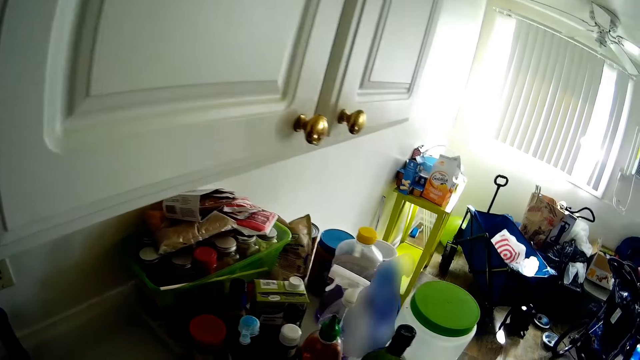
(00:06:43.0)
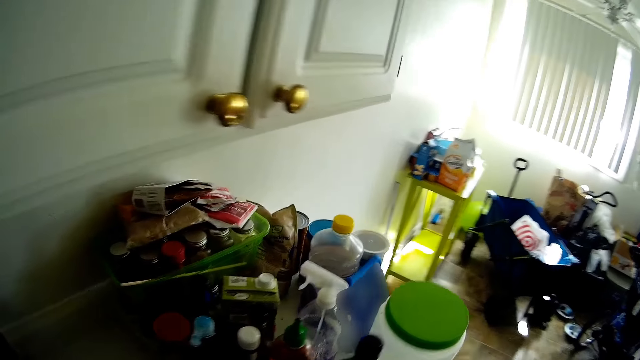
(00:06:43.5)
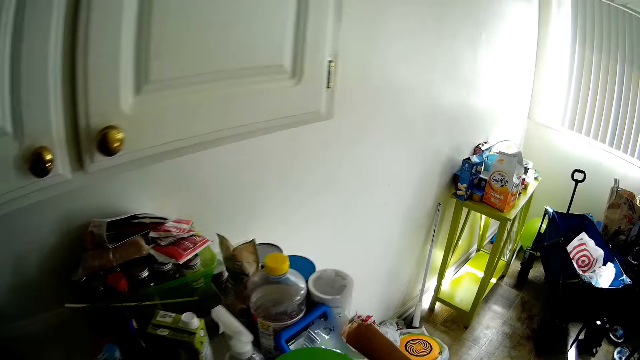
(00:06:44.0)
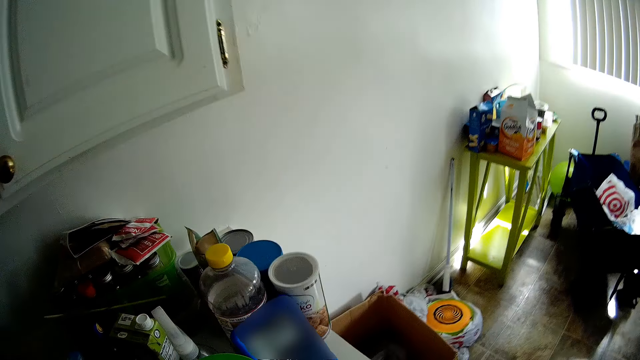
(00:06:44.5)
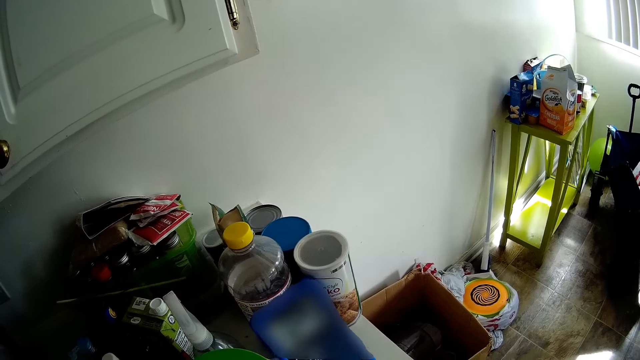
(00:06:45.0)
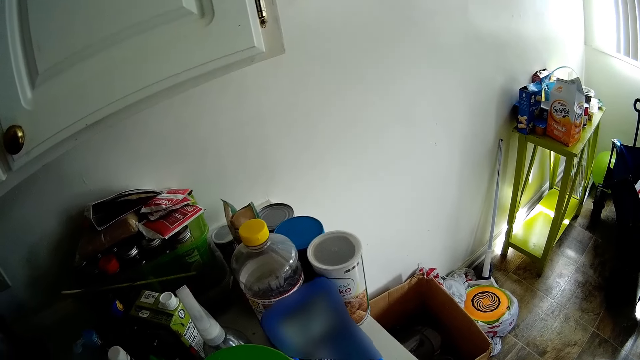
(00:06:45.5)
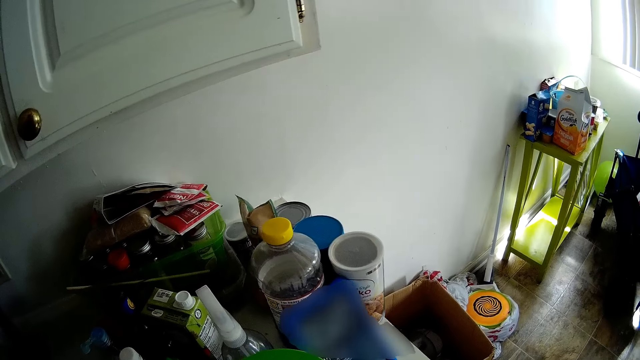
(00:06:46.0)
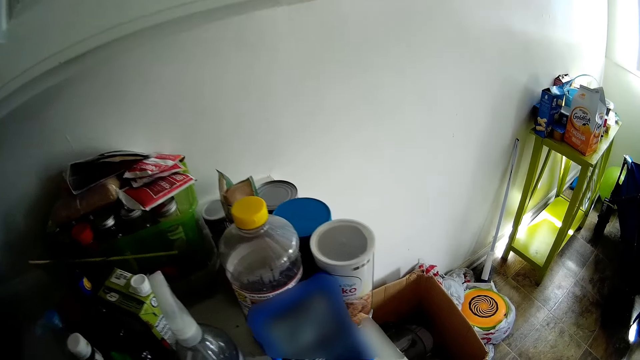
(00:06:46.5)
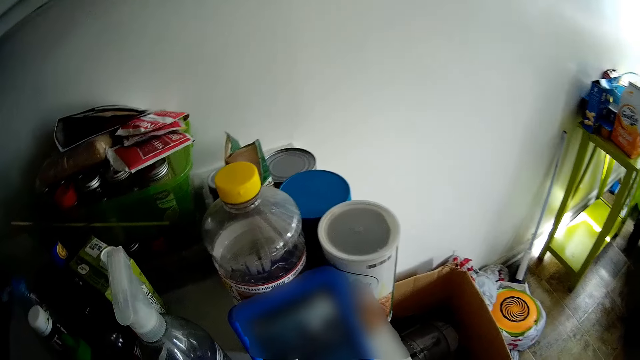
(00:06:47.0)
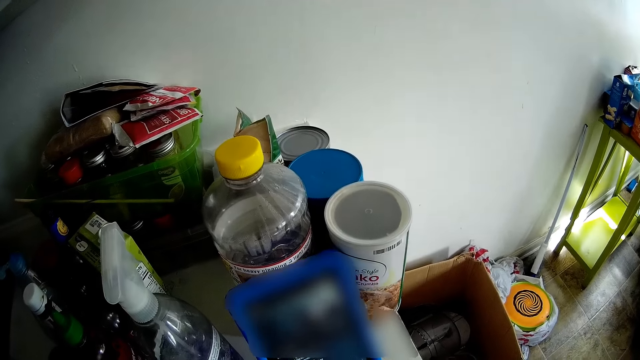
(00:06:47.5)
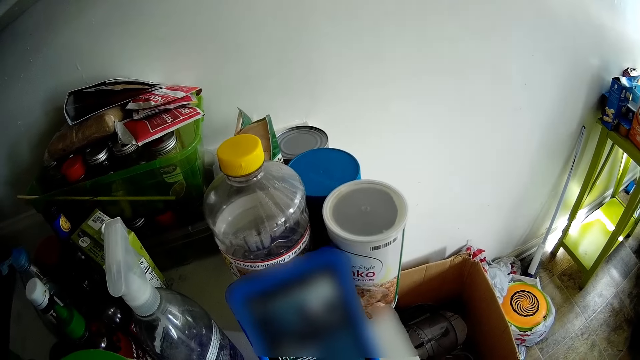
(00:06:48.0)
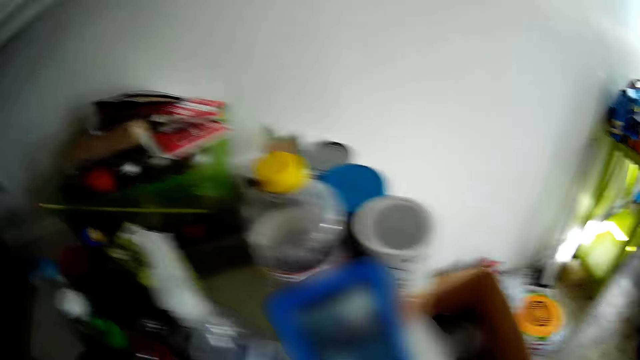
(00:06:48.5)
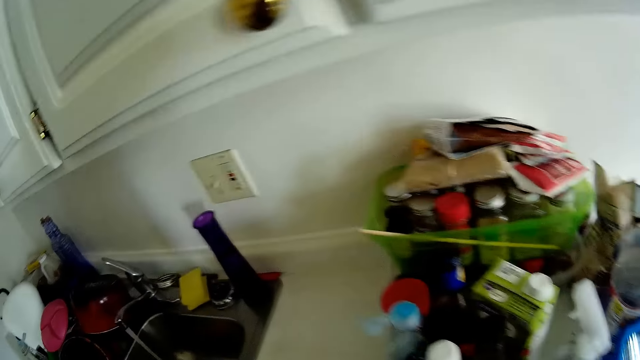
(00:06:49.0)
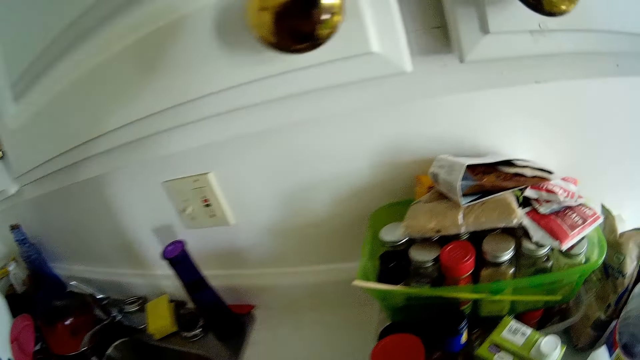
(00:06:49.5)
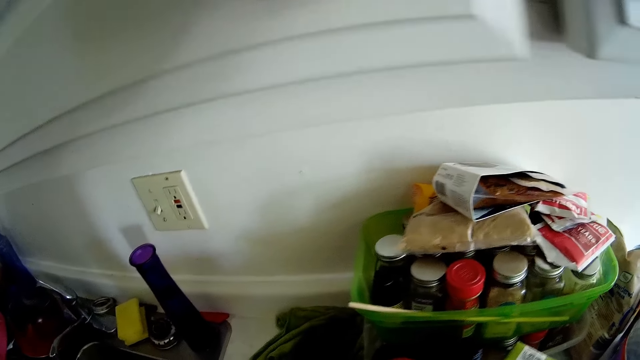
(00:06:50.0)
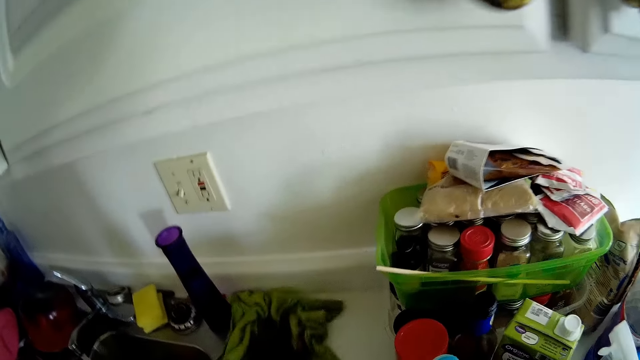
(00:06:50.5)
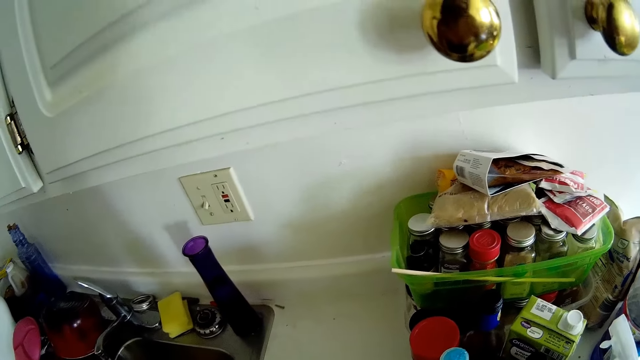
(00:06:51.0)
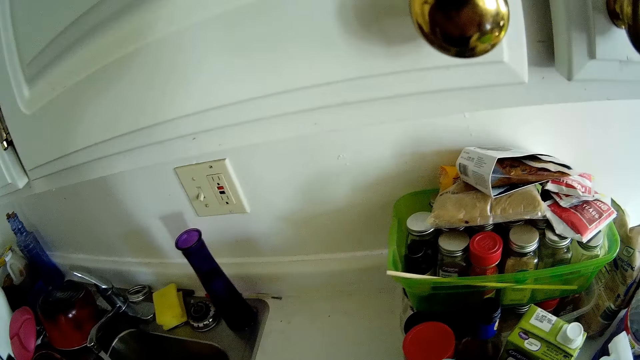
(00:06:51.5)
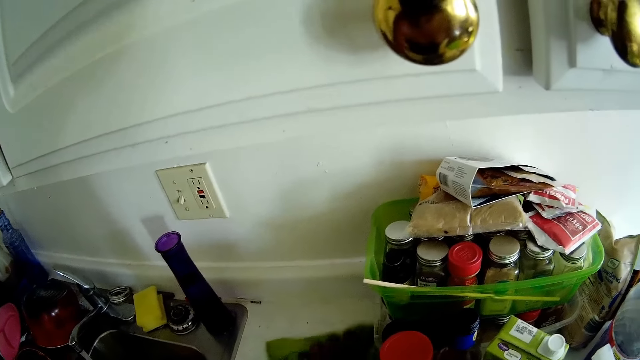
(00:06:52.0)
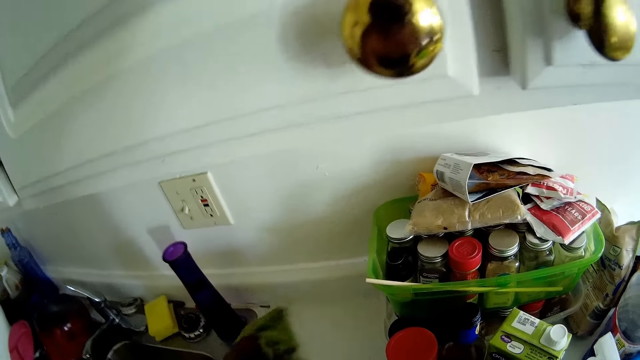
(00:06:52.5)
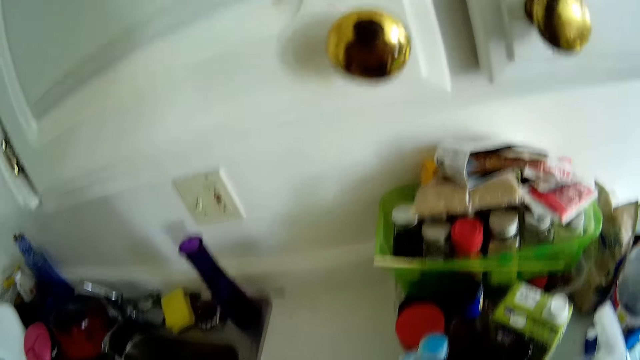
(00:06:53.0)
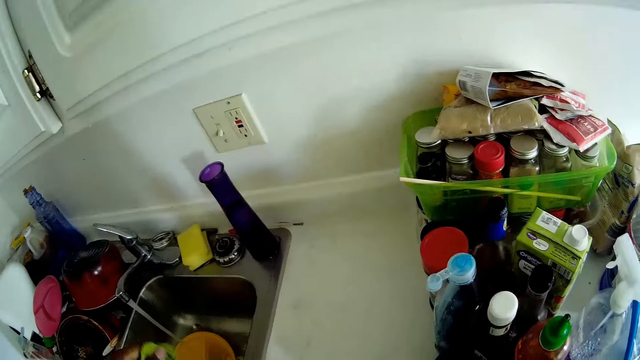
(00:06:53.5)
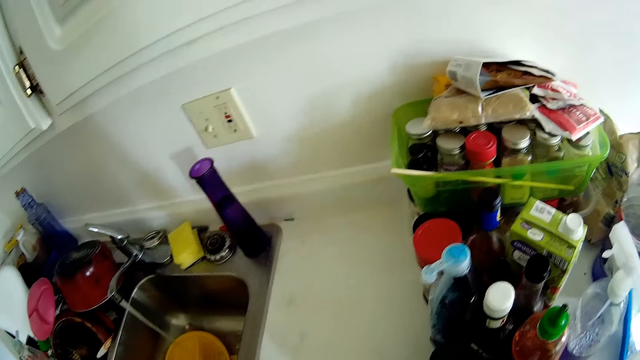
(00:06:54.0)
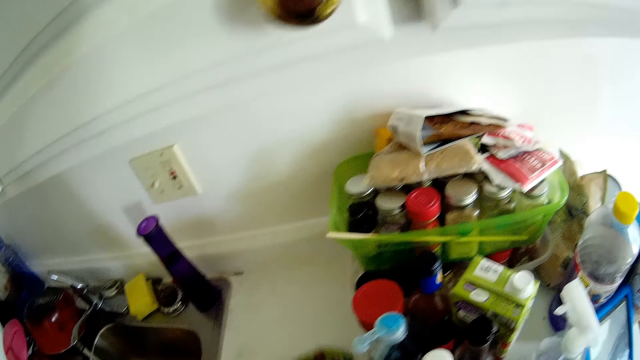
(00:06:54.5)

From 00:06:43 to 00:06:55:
The camera wearer looks around. She wipes the kitchen counter with the napkin in her right hand.

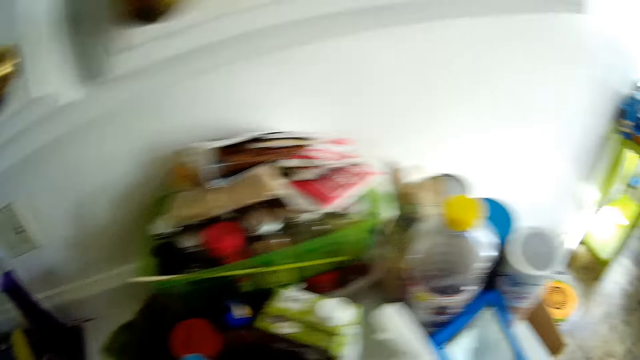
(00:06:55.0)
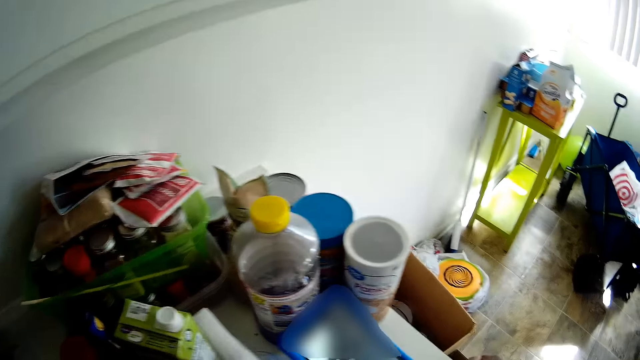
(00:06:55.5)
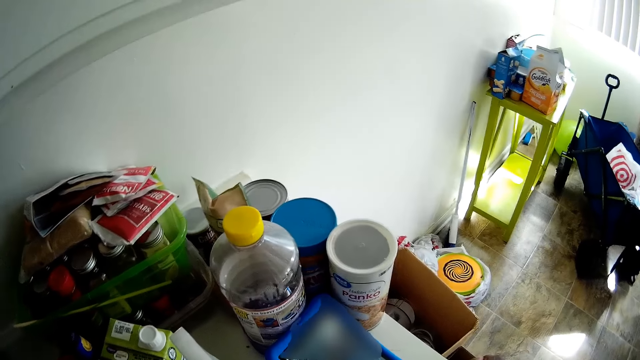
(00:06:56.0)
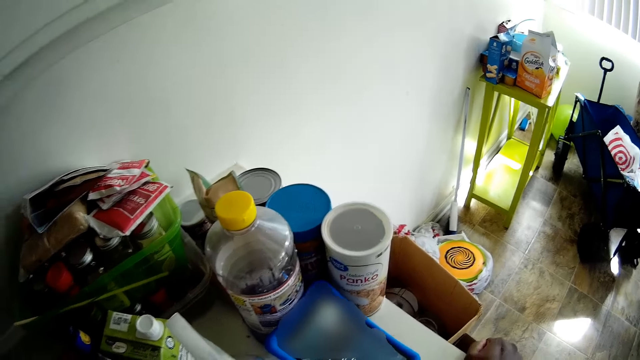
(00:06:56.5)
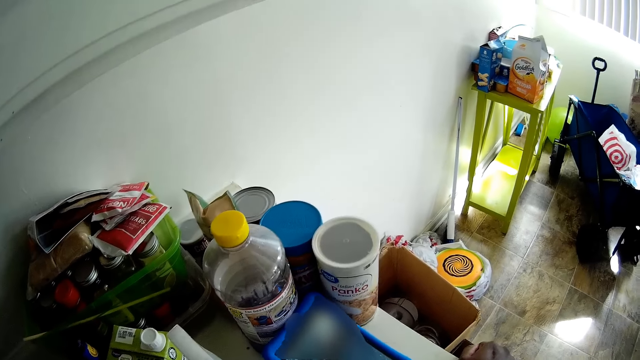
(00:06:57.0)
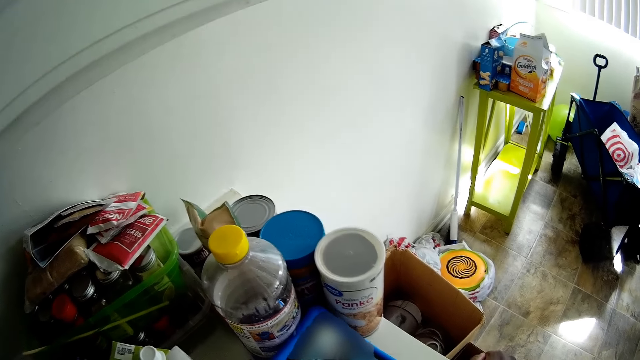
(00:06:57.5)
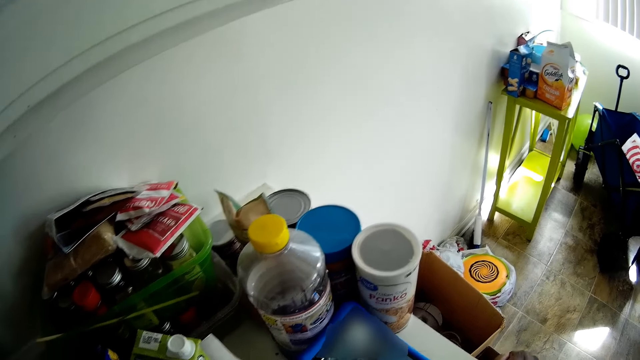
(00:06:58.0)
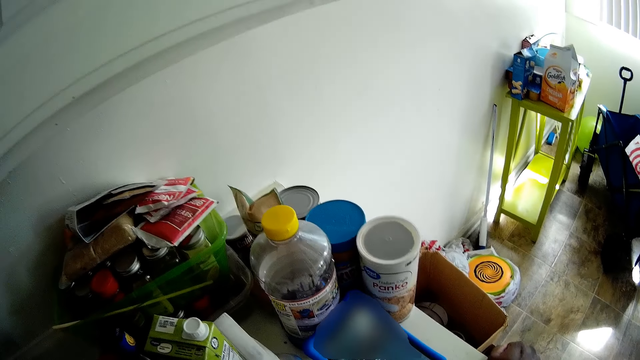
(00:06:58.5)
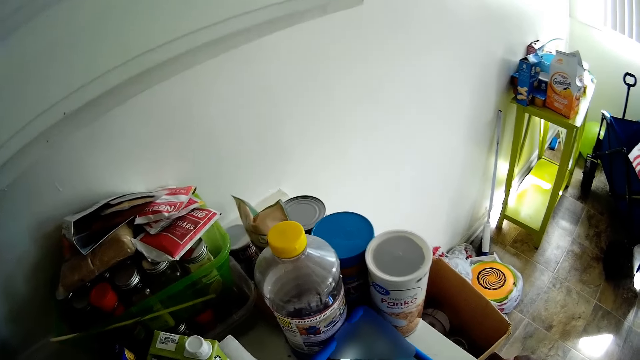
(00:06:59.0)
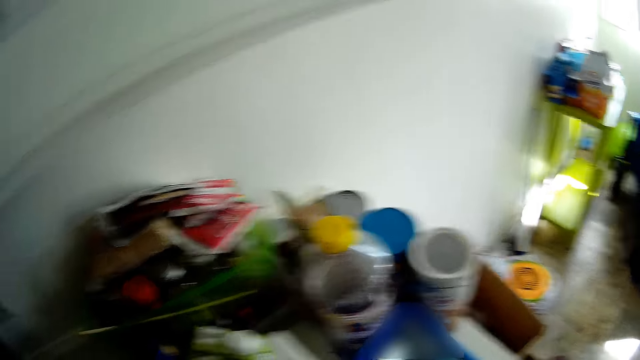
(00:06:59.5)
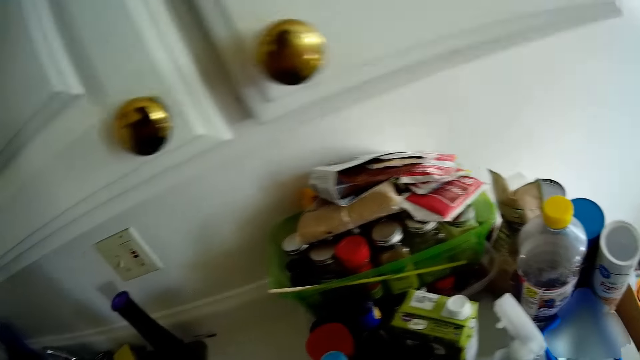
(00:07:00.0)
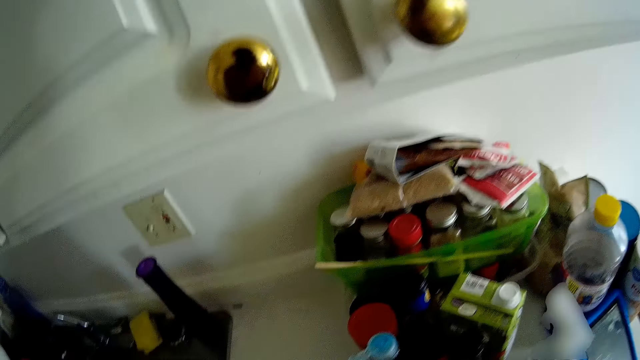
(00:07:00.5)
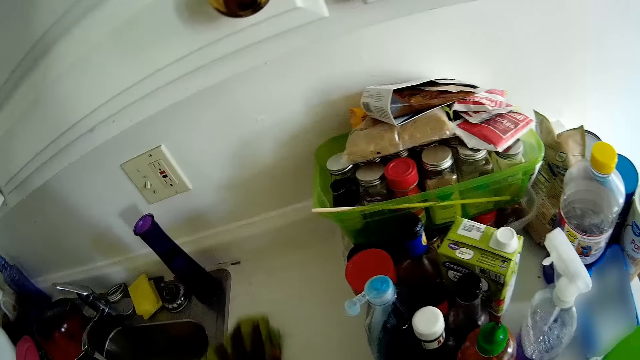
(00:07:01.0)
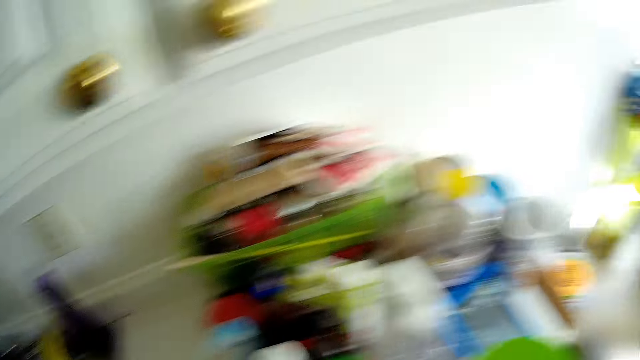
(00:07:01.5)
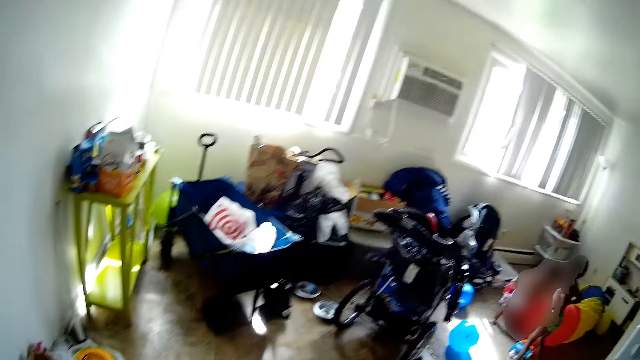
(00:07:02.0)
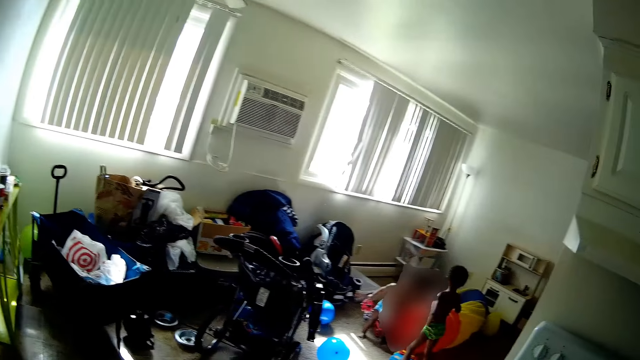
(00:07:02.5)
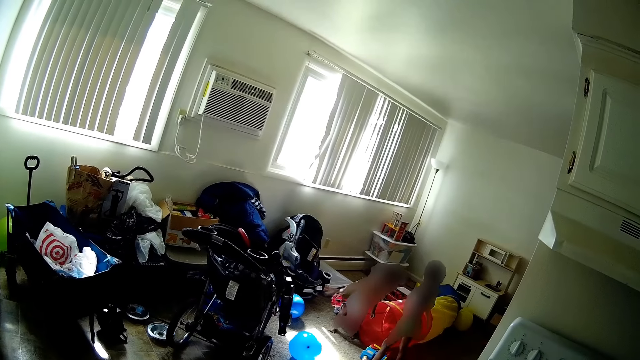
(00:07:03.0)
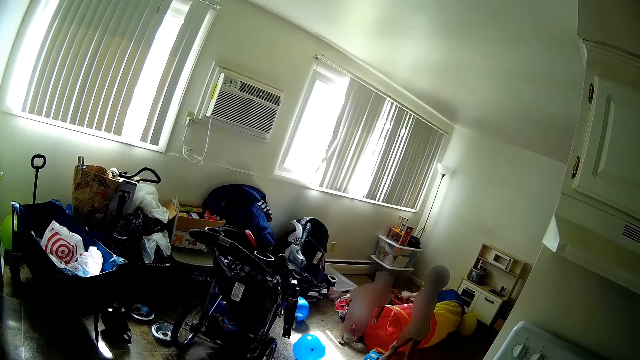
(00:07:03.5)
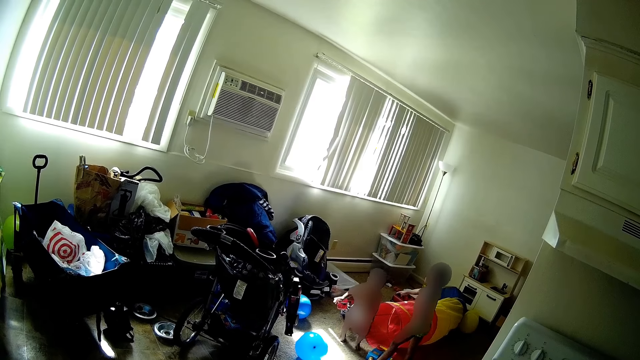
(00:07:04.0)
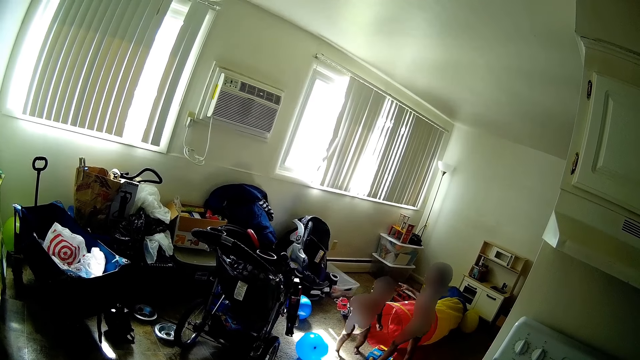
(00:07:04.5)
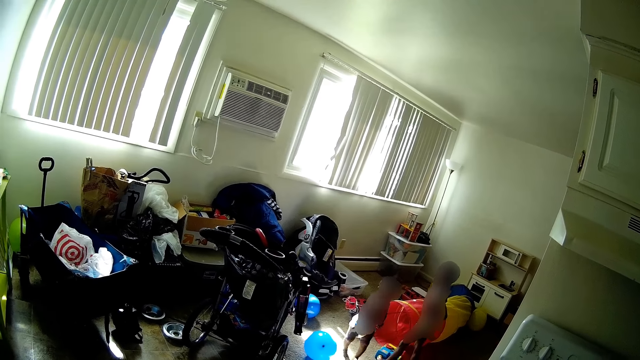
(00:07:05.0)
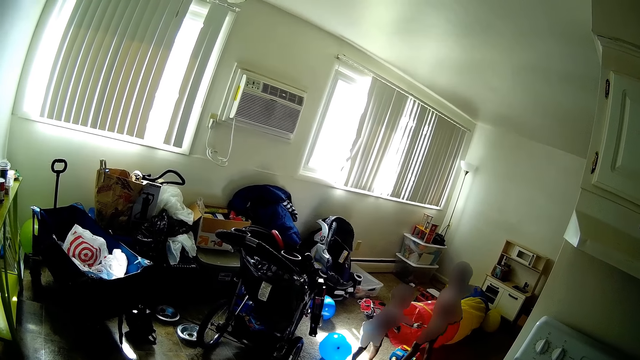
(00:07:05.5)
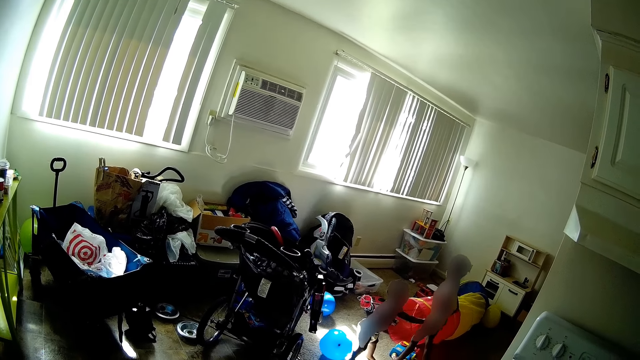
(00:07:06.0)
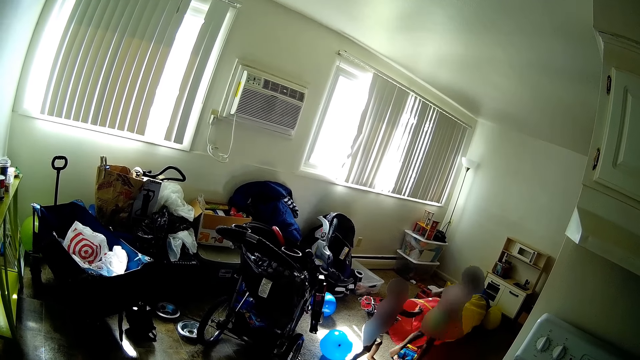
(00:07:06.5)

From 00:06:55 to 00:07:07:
The camera wearer wipes the kitchen counter with the napkin in her right hand. She looks around the room.
